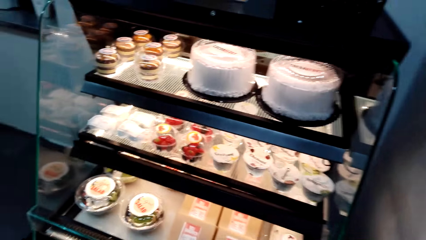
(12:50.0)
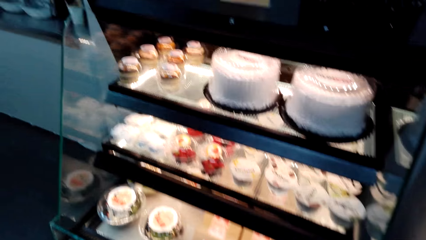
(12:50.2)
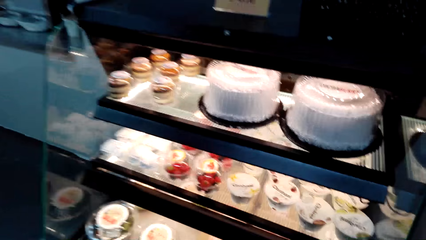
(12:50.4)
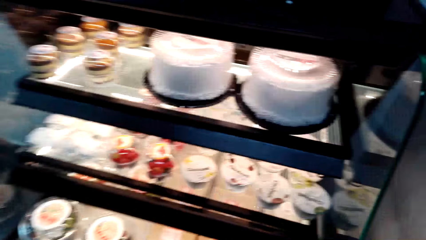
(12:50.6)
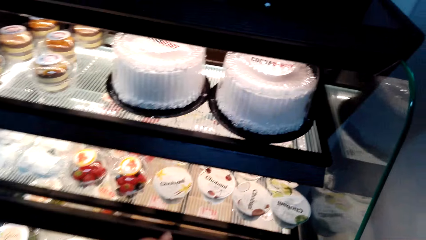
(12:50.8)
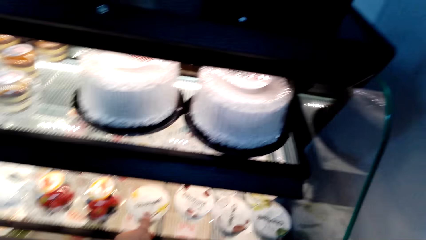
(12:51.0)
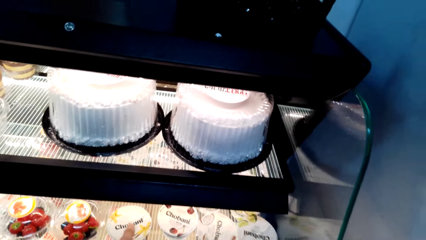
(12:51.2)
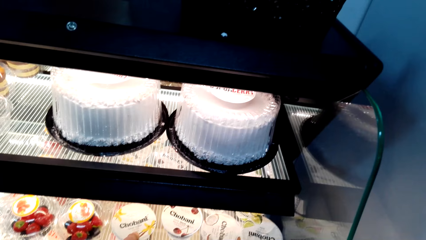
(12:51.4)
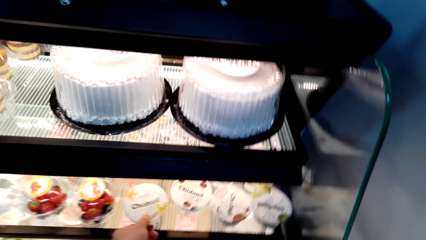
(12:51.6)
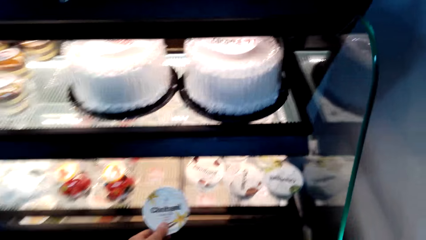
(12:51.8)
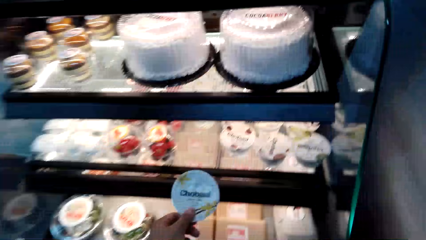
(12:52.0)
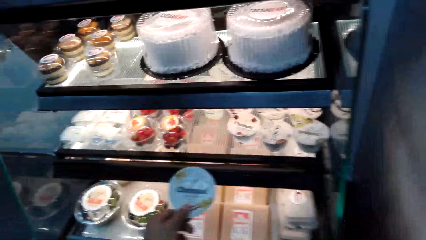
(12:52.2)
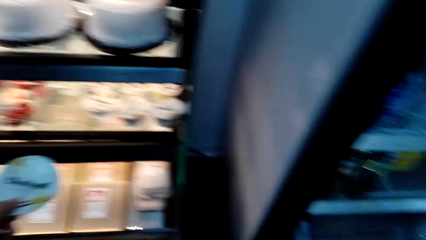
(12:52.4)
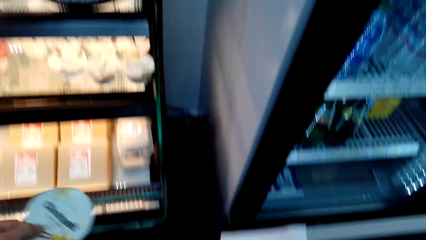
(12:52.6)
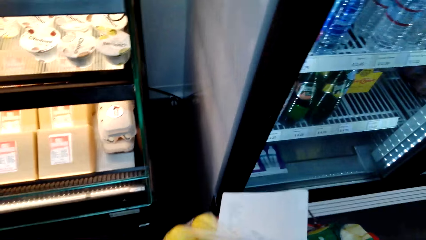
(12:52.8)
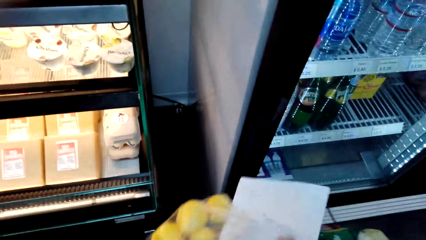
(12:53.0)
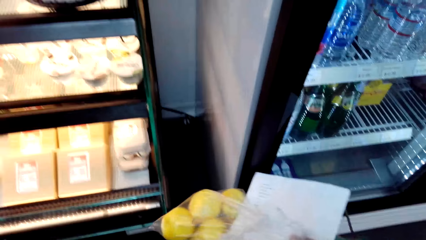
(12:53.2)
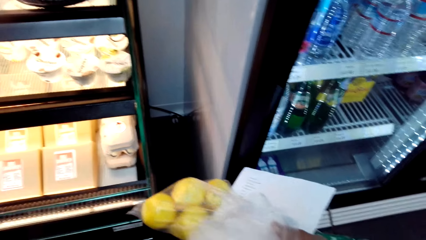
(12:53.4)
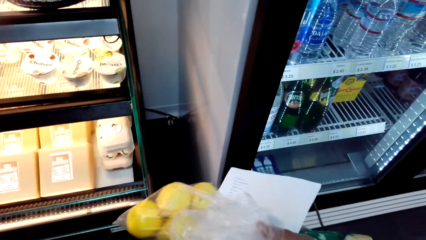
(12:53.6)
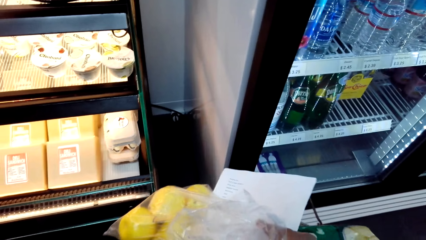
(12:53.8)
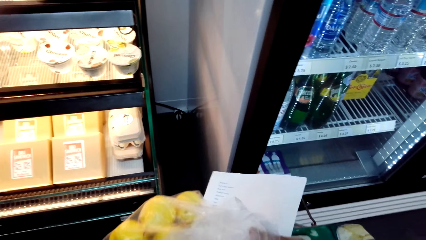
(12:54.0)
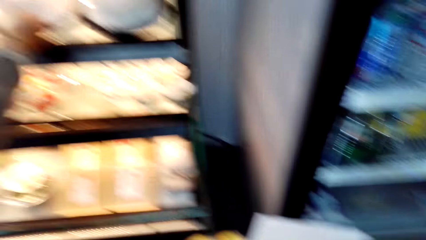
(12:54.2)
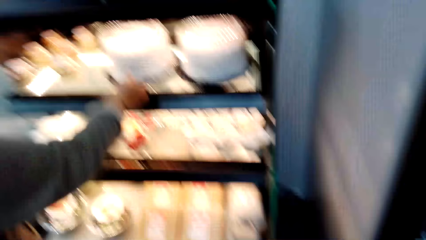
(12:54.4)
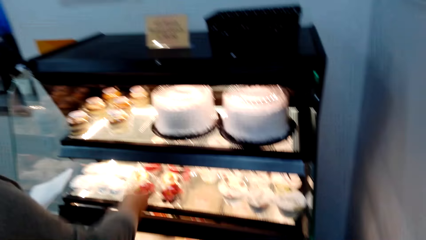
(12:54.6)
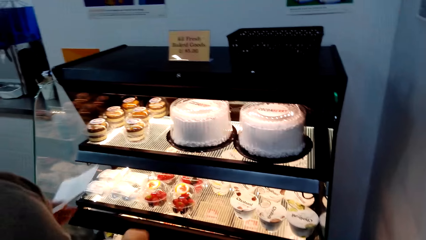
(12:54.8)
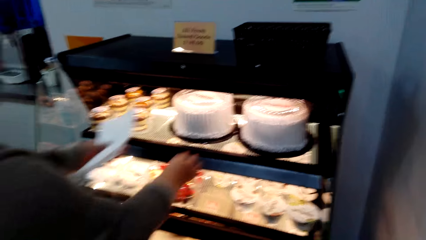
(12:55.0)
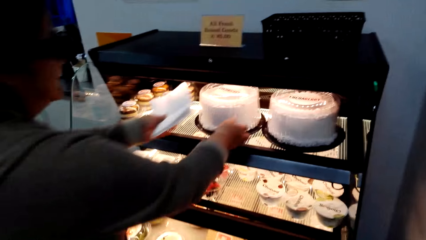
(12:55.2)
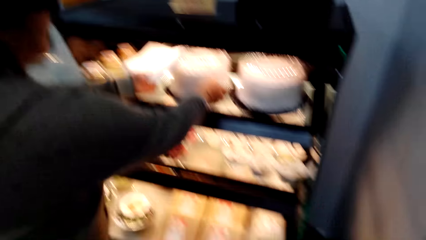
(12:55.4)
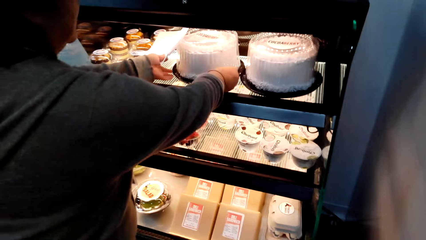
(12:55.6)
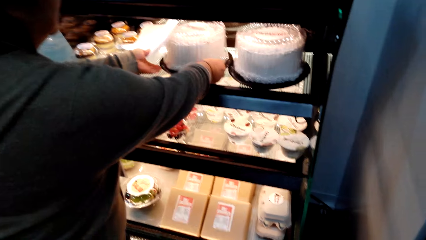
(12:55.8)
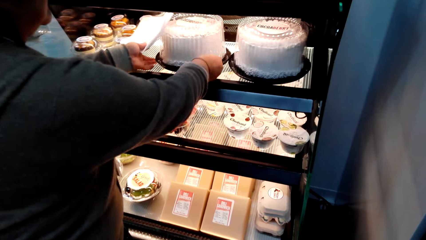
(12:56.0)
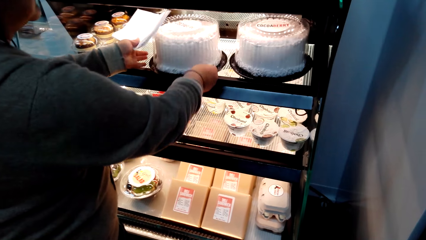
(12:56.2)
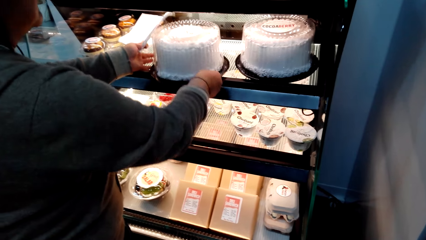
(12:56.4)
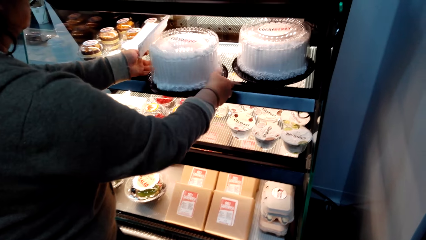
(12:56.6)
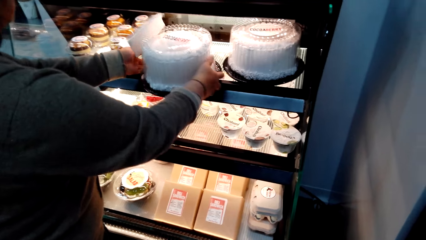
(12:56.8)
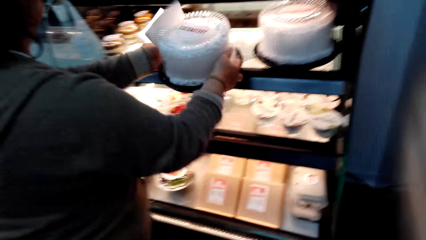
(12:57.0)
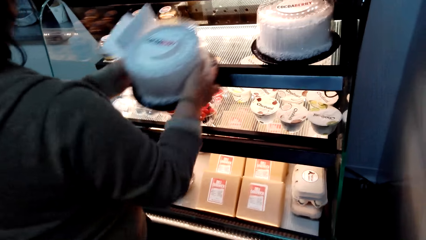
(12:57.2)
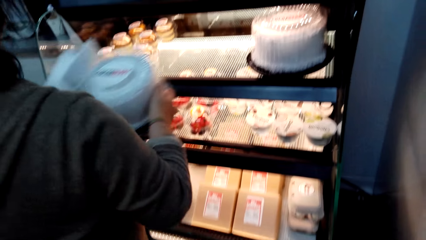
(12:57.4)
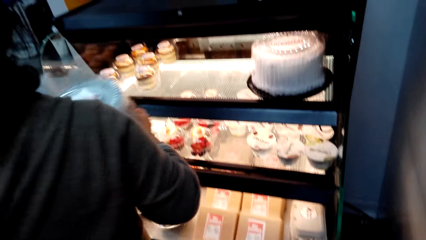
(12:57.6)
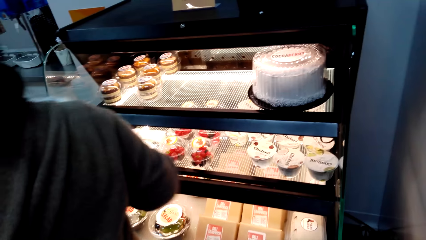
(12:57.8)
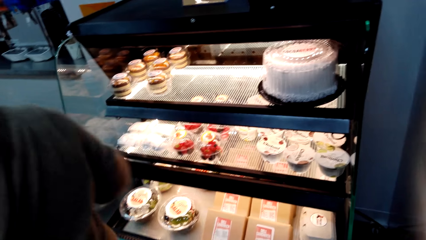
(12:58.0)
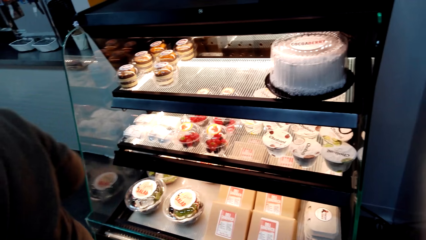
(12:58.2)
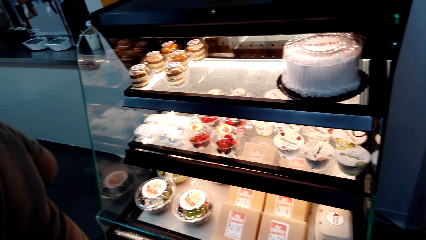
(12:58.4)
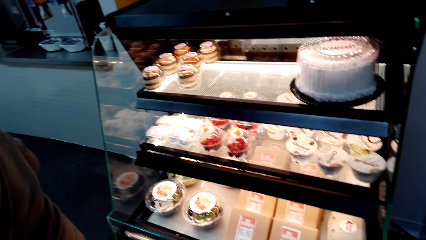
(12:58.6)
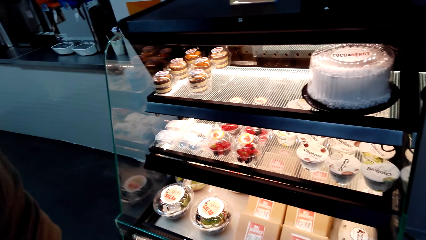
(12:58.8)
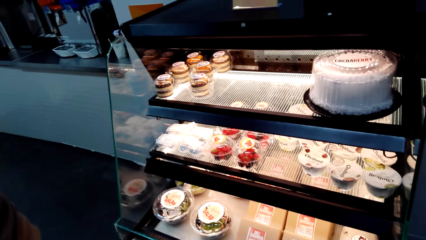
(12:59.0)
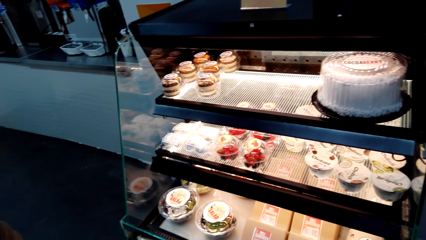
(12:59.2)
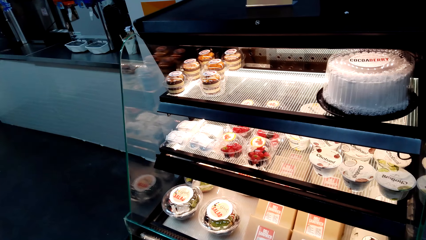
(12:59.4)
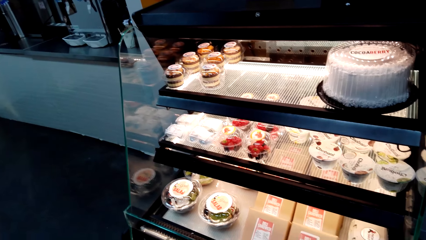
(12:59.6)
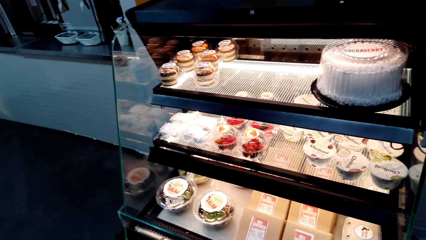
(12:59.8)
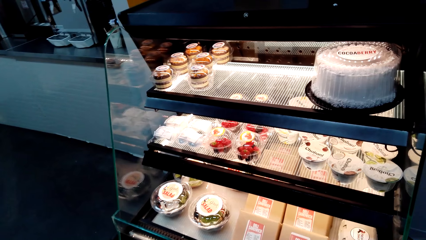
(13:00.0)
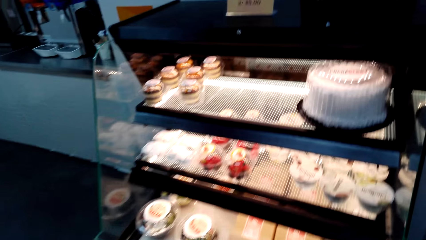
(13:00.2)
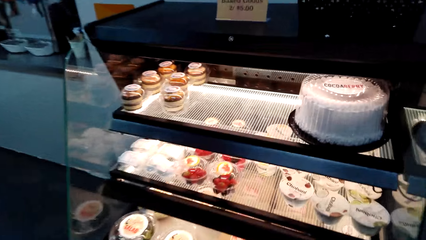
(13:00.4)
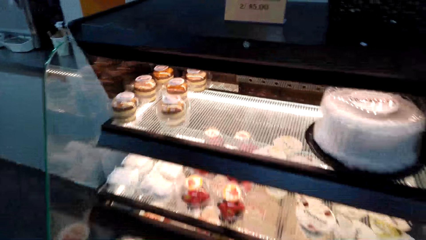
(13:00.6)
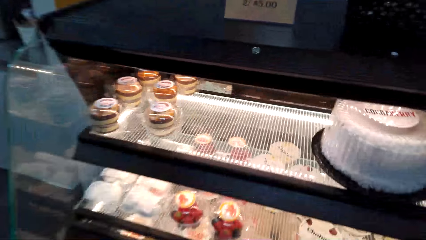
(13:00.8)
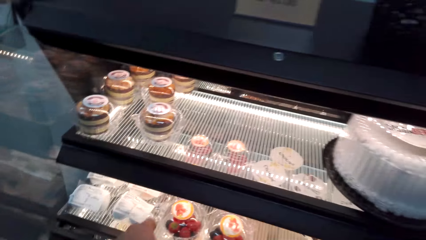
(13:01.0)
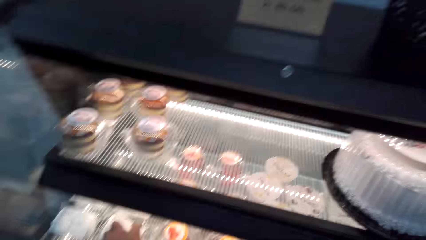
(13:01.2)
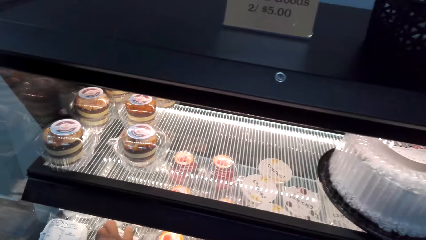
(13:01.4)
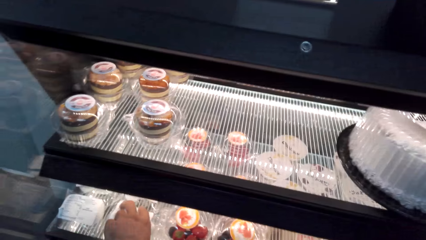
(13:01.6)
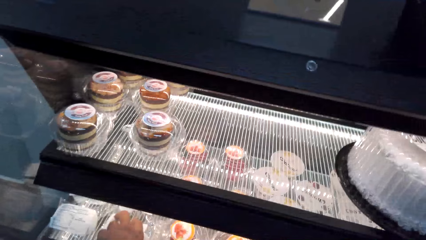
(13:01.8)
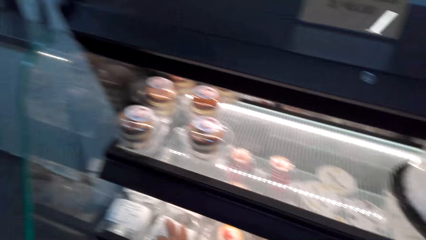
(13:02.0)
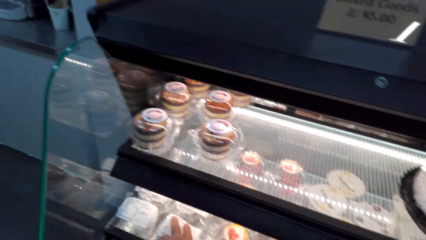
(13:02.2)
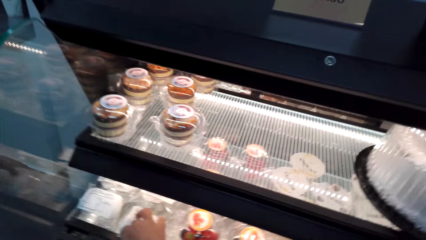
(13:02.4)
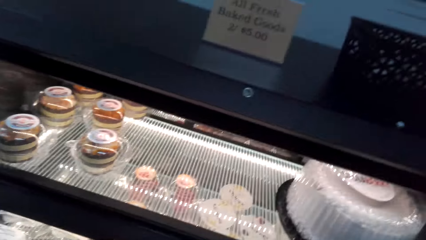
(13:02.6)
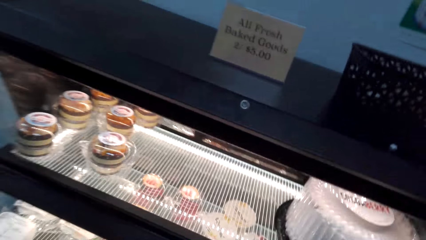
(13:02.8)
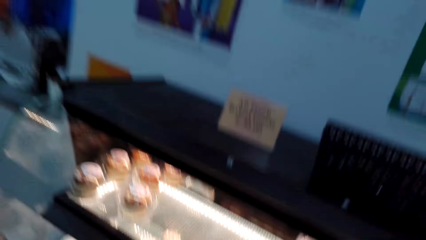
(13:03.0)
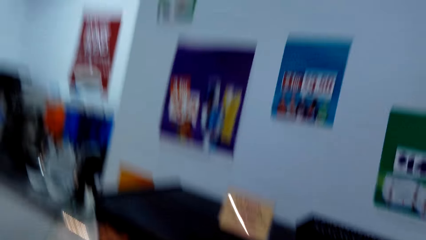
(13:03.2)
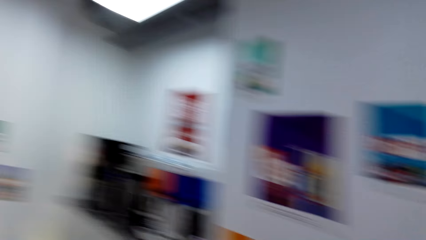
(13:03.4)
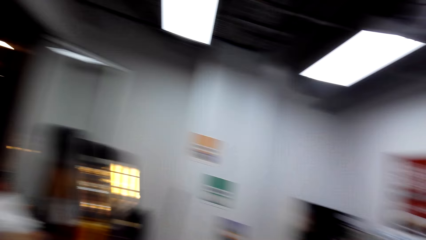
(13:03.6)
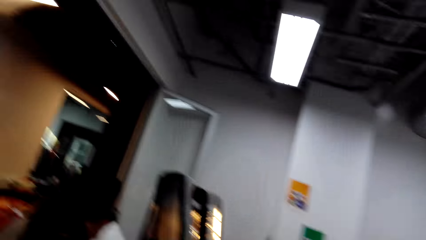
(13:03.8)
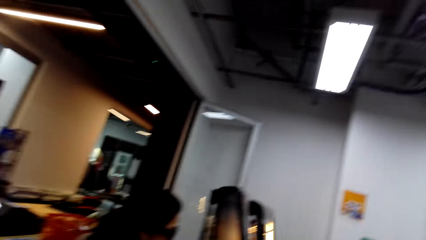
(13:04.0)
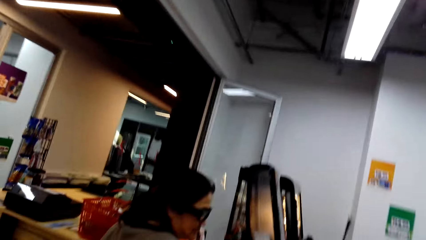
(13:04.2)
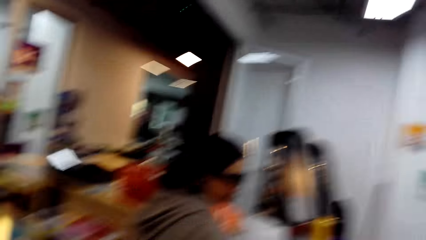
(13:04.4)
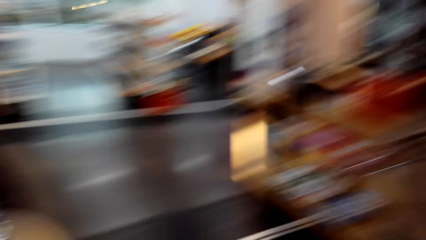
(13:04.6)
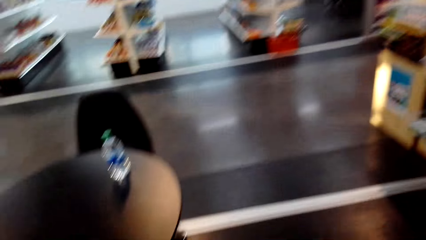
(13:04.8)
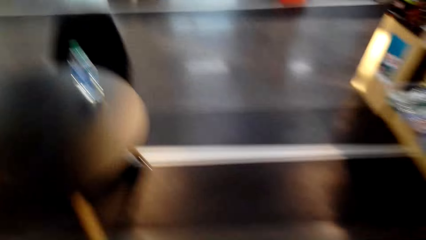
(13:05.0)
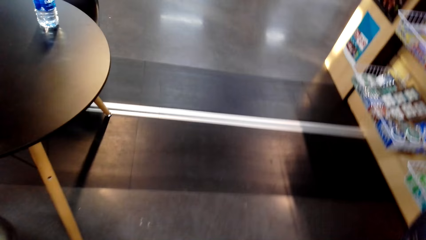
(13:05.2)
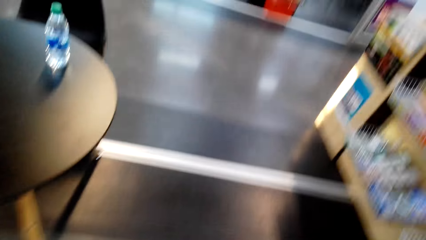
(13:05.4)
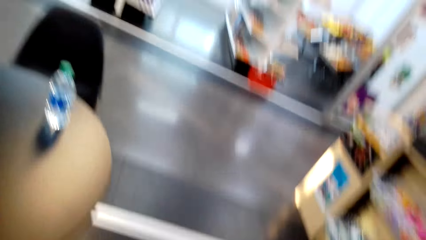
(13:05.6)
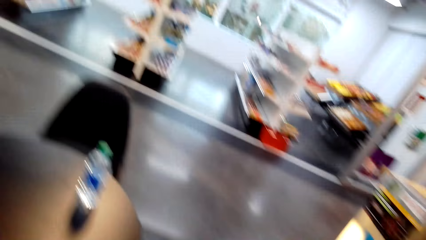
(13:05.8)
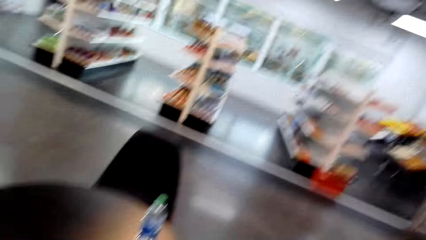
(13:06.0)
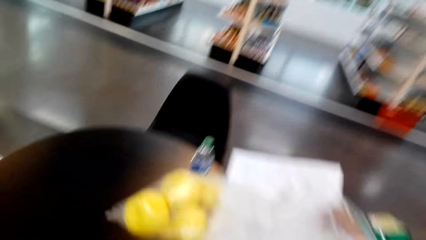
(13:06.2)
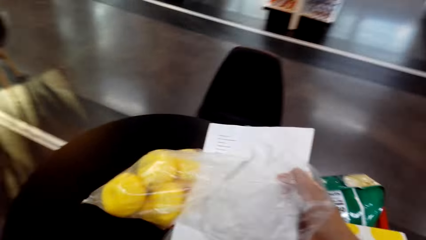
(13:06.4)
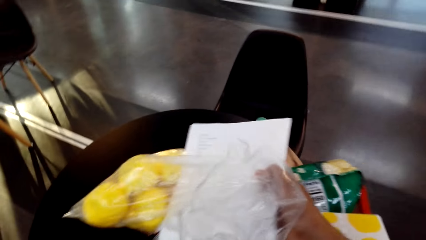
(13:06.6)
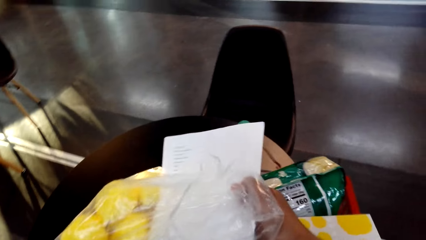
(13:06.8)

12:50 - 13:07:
The camera wearer picks a cake container from the shelves. They look at cakes. They pick a cake from the shelves. They pick a cake container from the shelves. They walk in the room.
